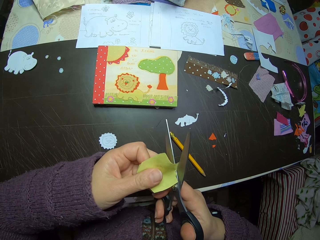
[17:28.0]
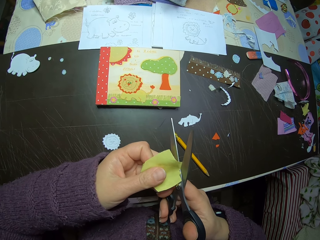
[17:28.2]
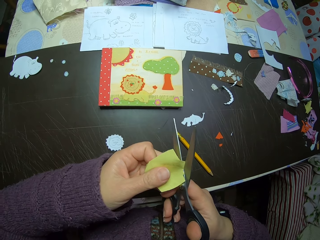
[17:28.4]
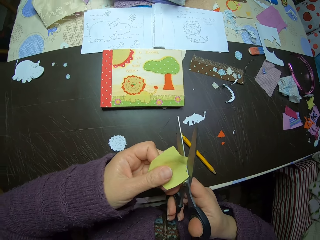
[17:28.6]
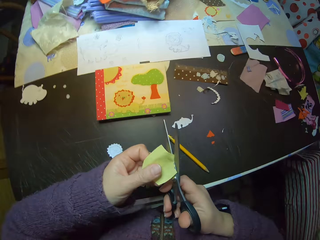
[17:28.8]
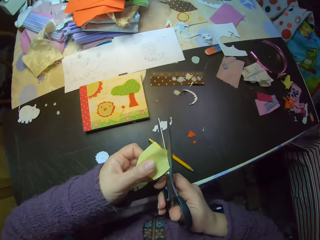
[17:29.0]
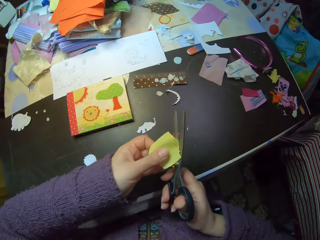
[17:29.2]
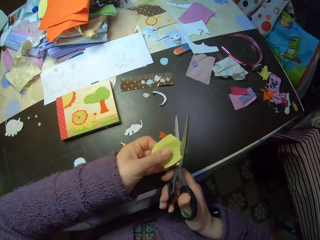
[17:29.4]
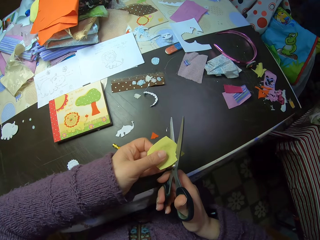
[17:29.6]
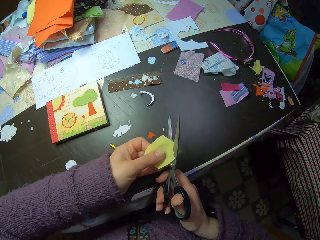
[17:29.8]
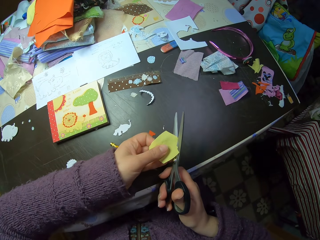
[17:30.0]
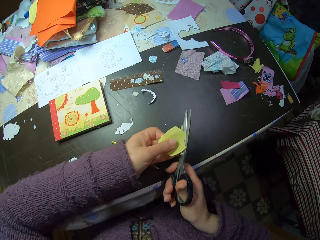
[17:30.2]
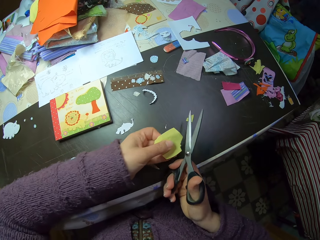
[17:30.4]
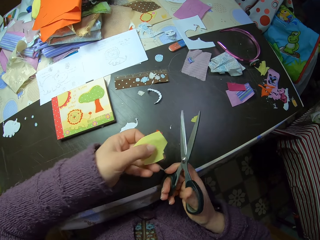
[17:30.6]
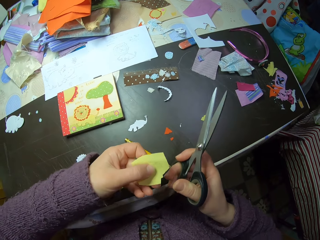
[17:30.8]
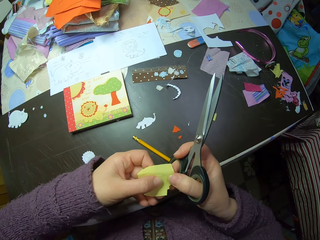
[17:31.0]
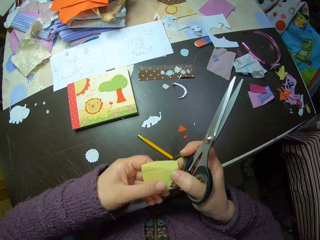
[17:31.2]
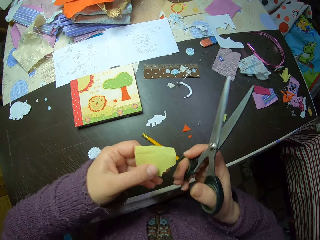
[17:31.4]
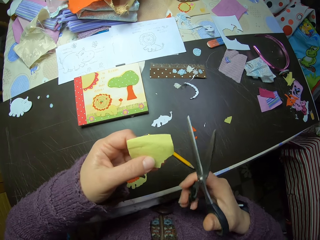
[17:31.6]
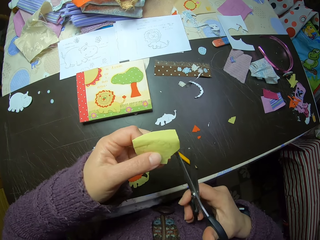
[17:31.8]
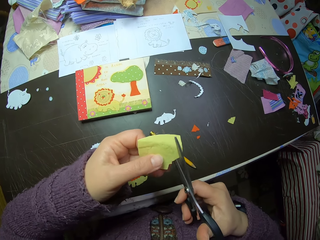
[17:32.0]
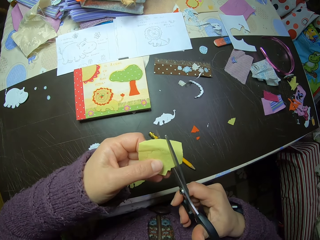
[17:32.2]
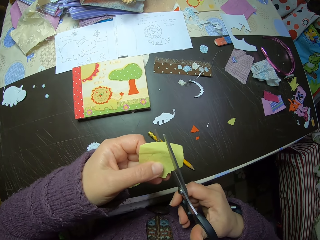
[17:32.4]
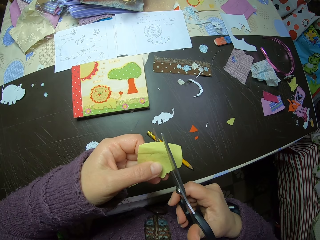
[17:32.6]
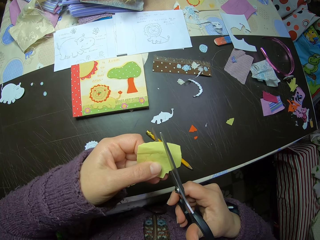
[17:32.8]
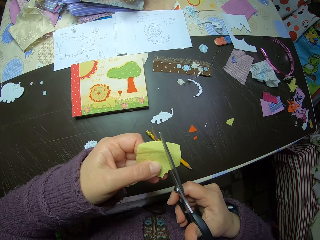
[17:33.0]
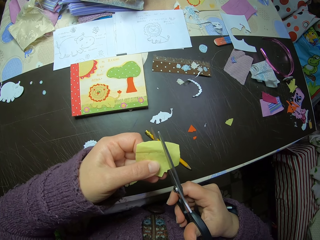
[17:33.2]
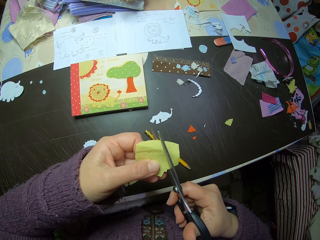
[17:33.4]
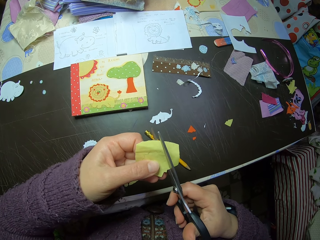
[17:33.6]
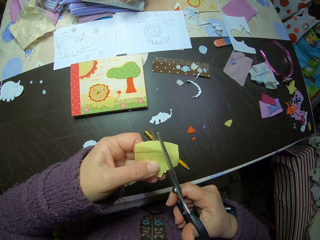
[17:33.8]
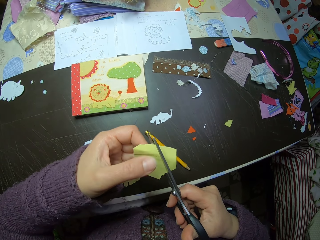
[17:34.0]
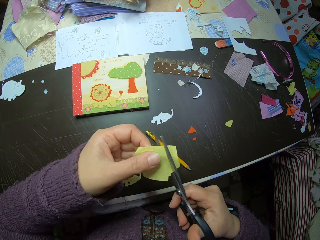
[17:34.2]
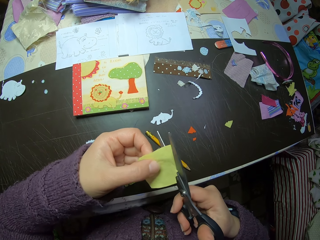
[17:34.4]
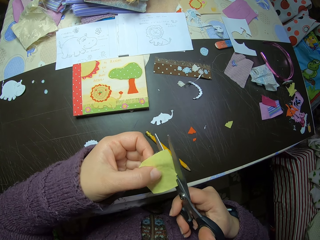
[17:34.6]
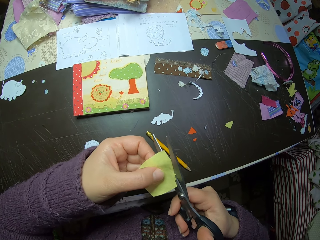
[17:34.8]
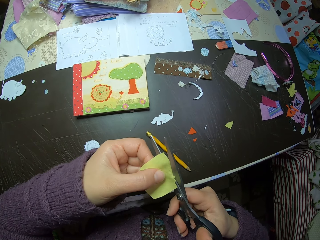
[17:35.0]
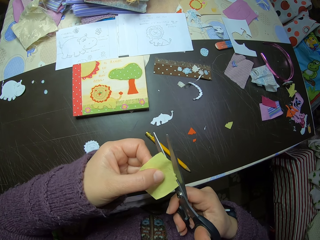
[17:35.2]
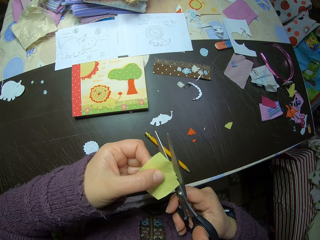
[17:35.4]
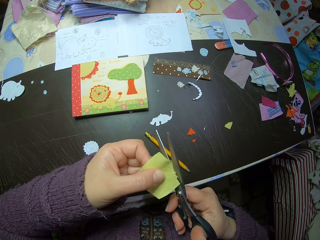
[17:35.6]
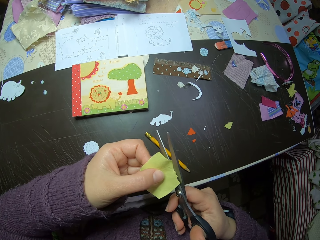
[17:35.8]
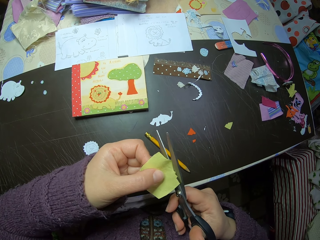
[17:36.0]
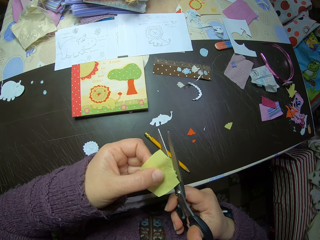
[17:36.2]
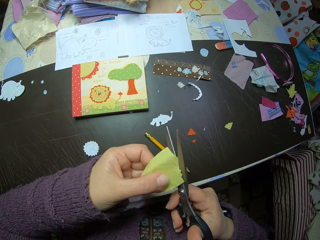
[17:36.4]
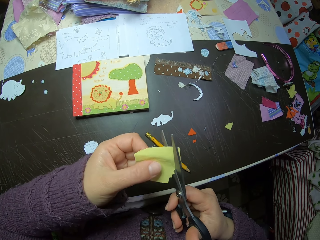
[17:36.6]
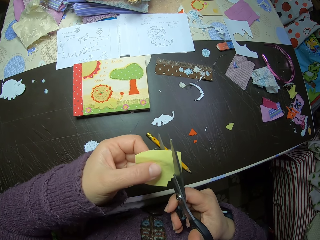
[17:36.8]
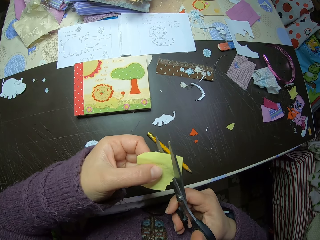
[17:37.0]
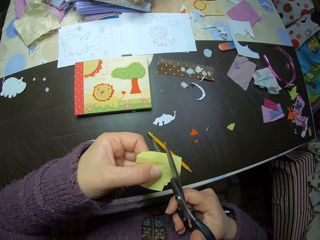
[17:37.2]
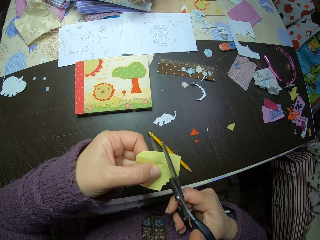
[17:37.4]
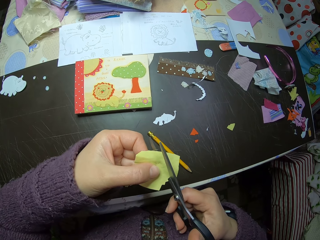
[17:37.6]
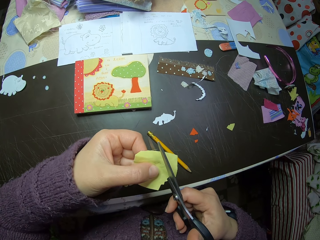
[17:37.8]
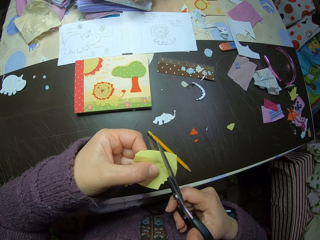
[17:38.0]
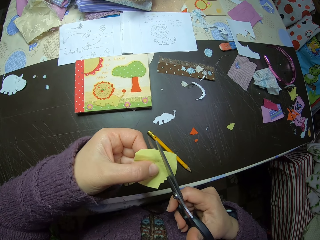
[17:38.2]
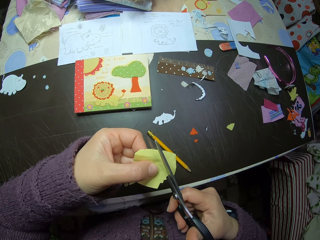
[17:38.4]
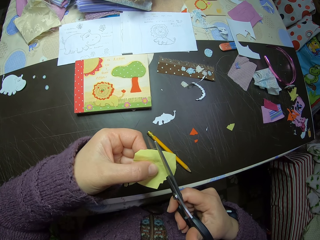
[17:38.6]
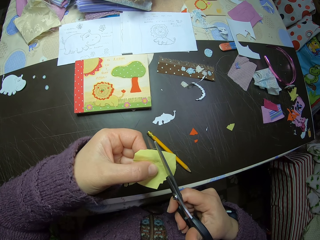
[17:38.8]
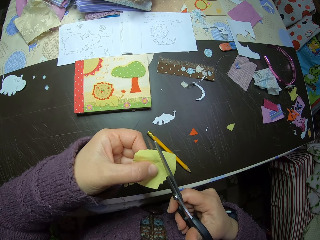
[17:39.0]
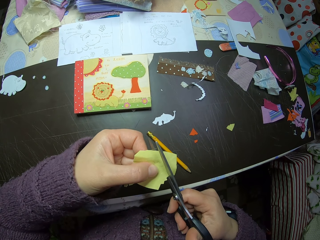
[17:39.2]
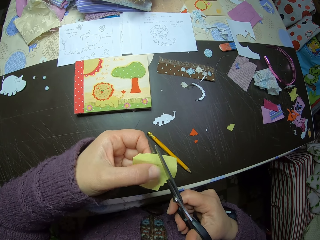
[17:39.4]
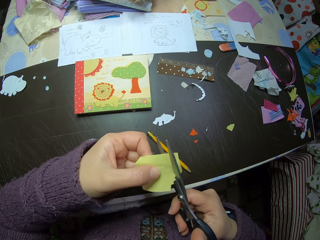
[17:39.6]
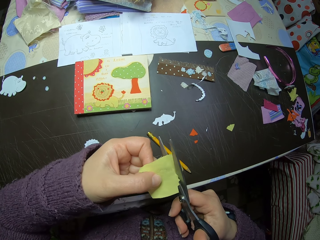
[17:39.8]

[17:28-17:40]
The camera wearer drops the cut-out cardboard on the table. She adjusts the yellow cardboard with both hands. She cuts the yellow cardboard with the scissors in her right hand. She adjusts the yellow cardboard with her left hand.

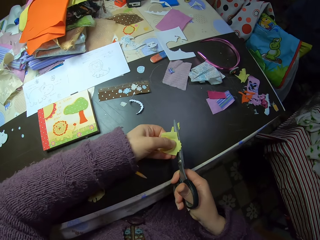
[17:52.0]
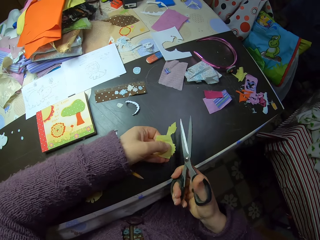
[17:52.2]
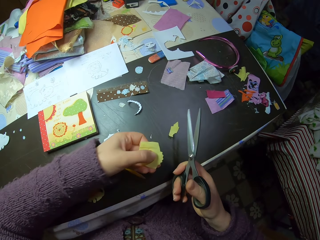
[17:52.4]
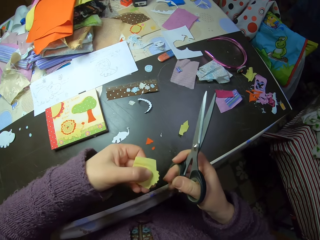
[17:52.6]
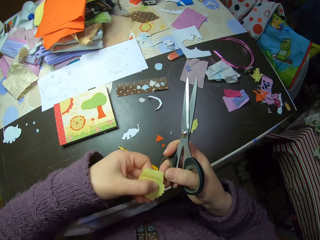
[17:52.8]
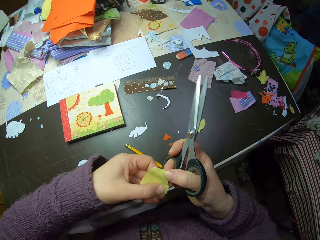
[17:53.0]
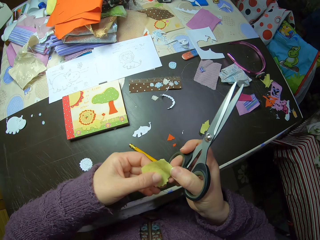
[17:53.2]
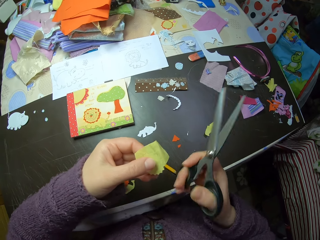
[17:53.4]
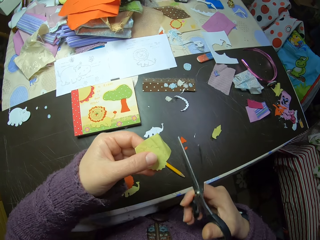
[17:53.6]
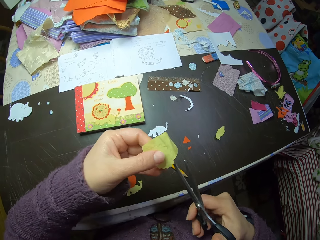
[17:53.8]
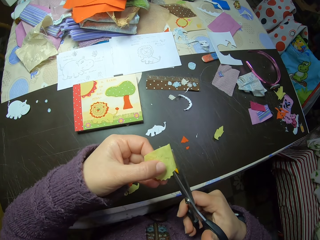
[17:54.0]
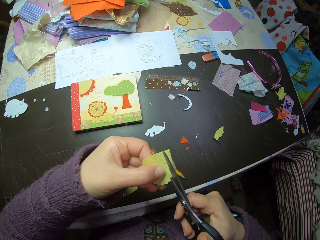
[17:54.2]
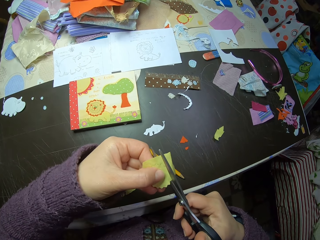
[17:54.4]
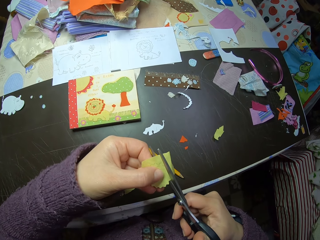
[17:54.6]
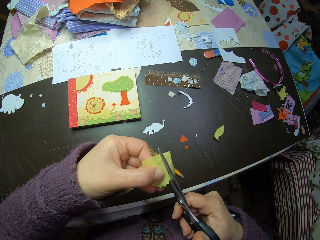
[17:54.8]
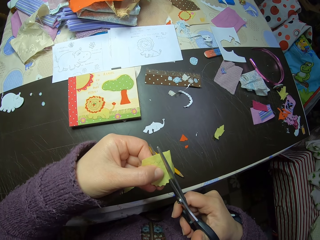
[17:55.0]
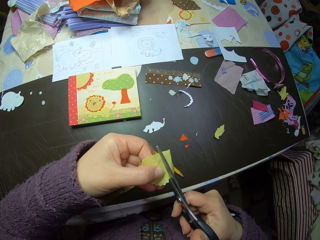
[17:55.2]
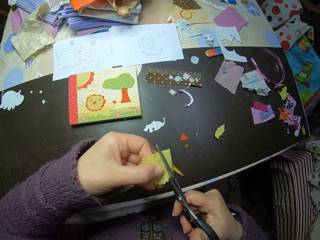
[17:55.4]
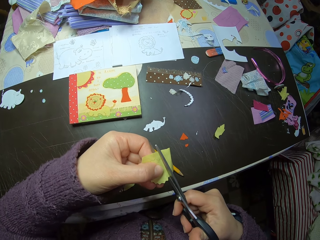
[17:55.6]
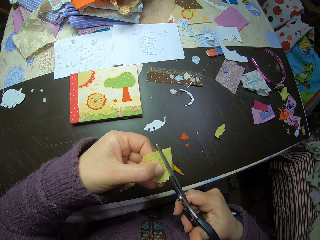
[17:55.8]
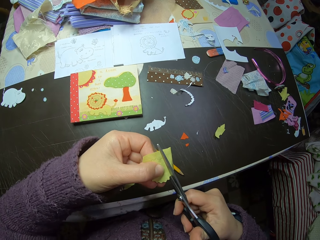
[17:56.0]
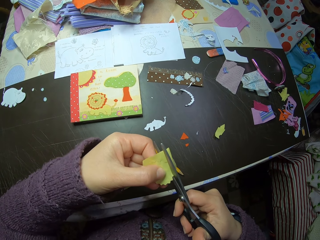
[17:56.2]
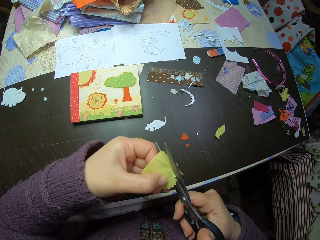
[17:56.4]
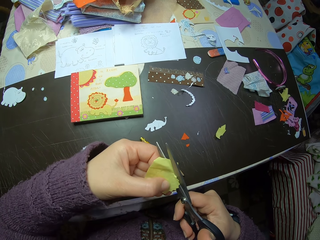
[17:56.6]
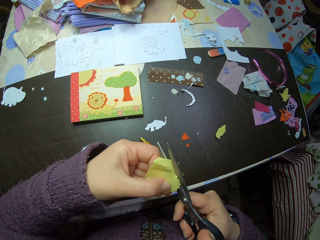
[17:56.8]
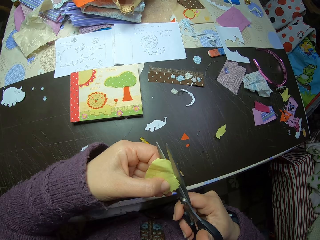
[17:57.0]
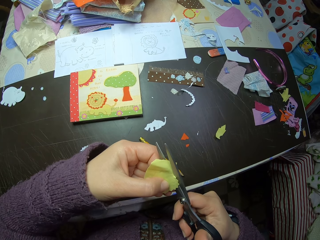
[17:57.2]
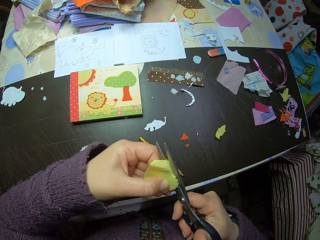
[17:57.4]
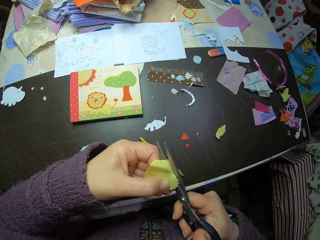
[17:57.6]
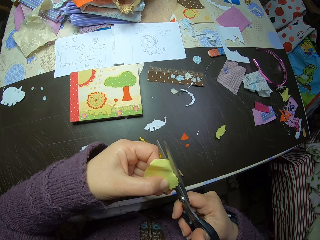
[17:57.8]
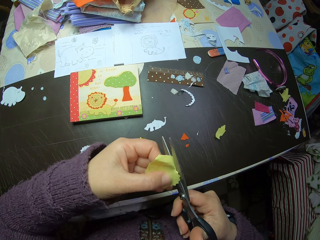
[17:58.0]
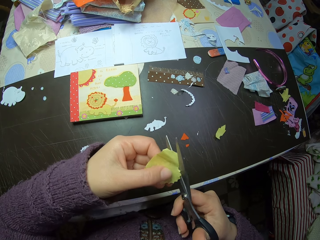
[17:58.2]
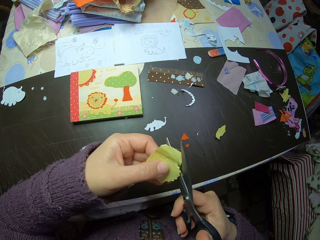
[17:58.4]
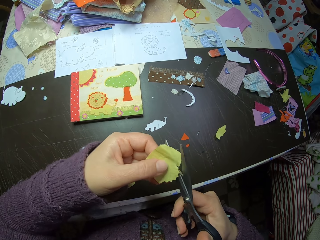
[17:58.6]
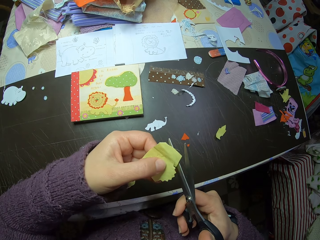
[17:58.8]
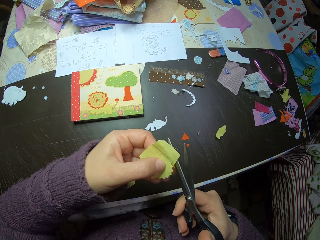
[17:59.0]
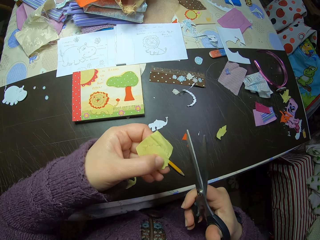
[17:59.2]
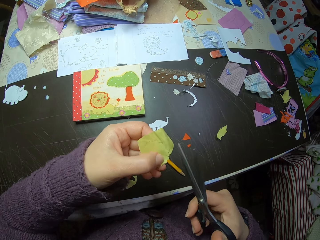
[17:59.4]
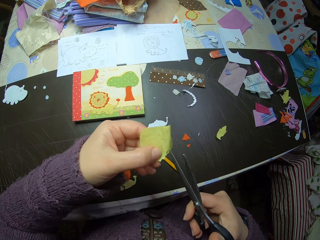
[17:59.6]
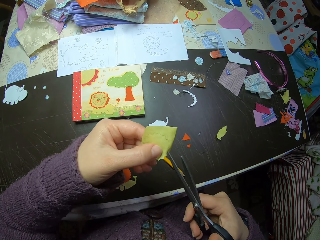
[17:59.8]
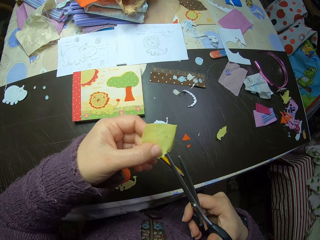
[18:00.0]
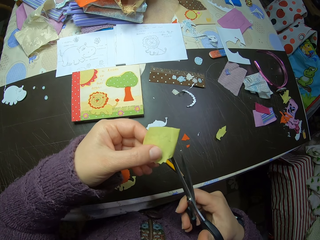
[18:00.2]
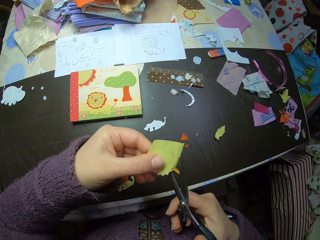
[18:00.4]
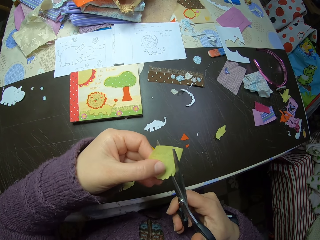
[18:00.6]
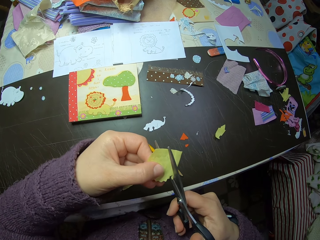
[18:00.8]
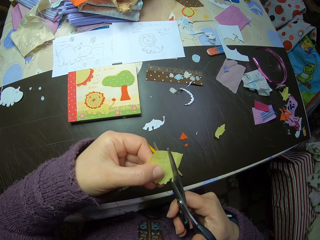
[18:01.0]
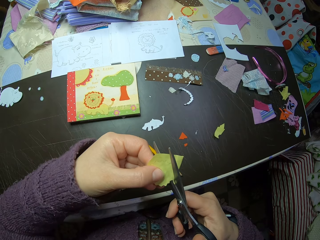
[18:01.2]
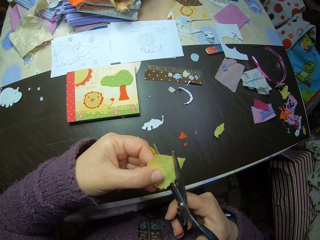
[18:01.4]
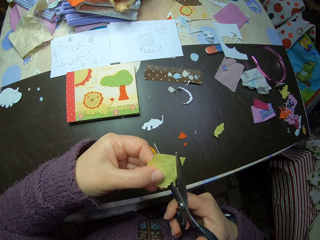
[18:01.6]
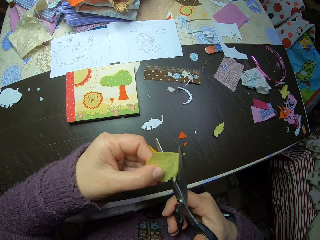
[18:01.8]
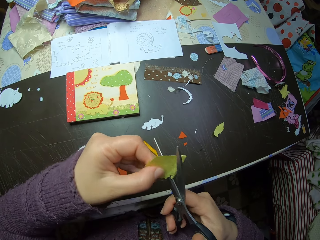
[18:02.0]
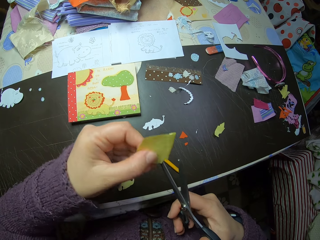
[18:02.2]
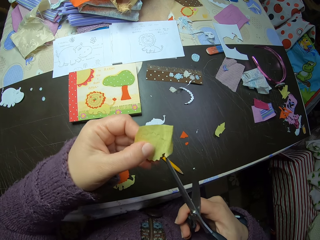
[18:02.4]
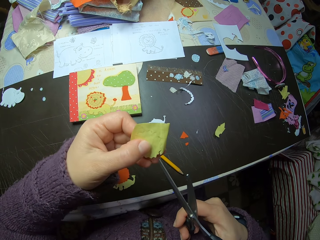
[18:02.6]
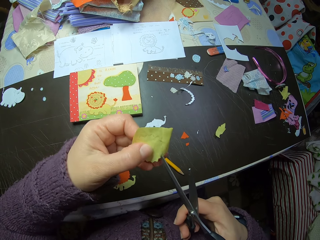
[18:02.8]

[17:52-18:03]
The camera wearer drops the cut-out cardboard or paper on the table. She adjusts the yellow cardboard with both hands. She checks the paper. She cuts the yellow cardboard with the scissors in her right hand. She adjusts the yellow cardboard with her left hand.
